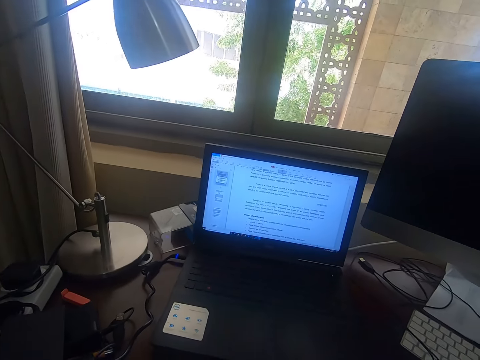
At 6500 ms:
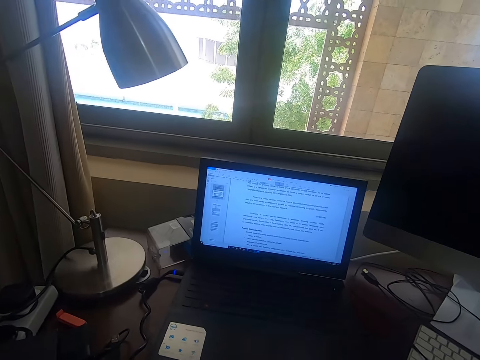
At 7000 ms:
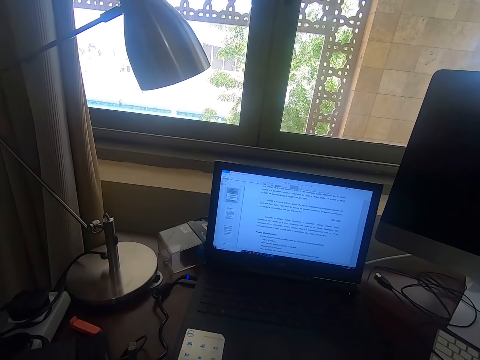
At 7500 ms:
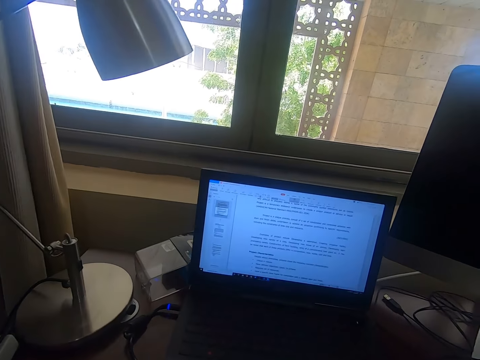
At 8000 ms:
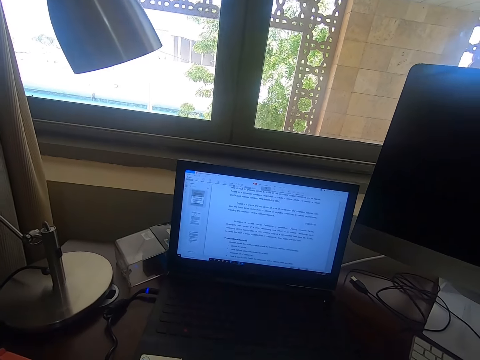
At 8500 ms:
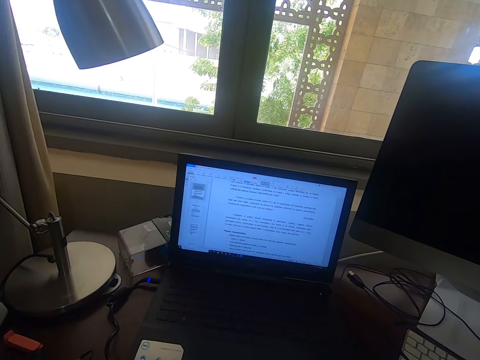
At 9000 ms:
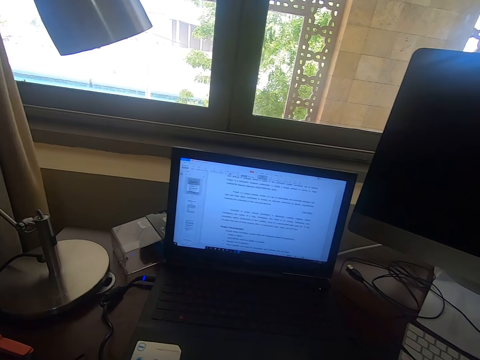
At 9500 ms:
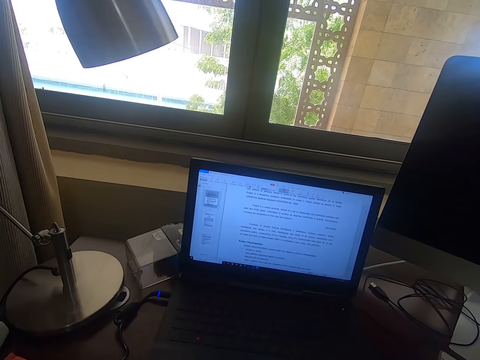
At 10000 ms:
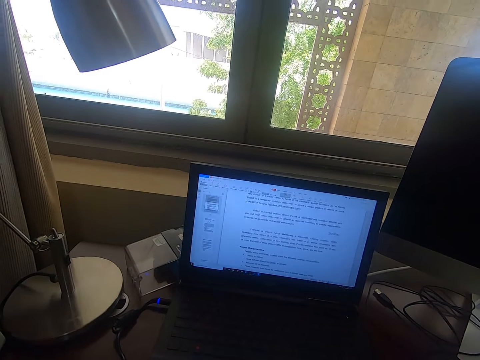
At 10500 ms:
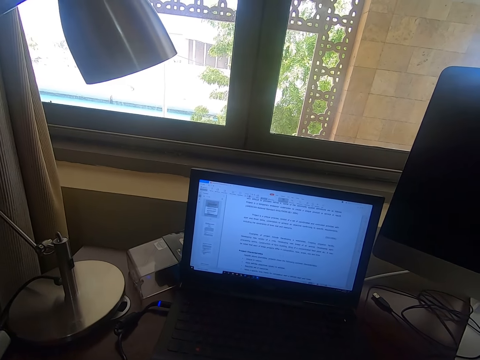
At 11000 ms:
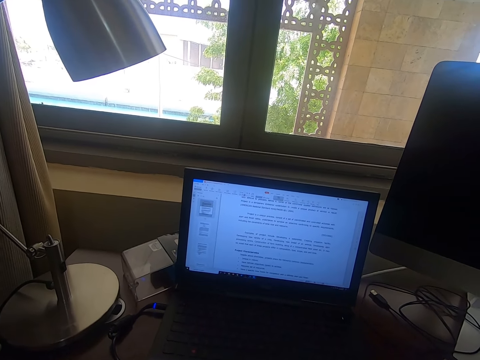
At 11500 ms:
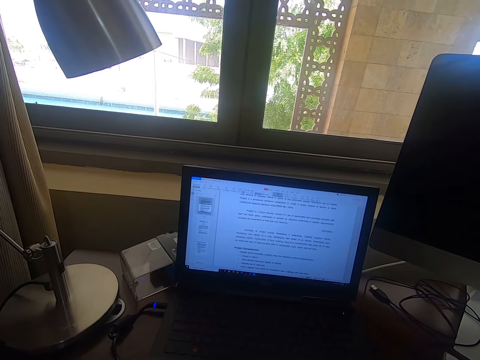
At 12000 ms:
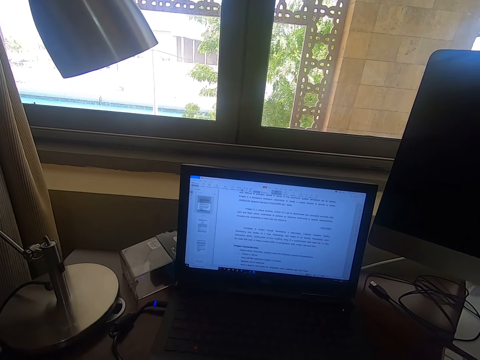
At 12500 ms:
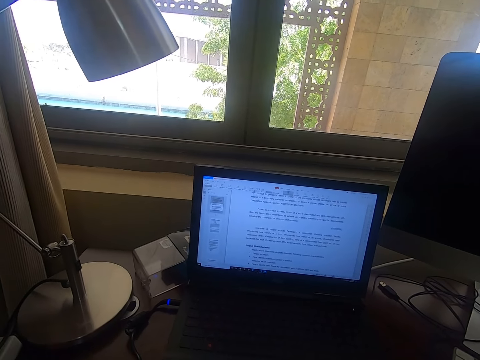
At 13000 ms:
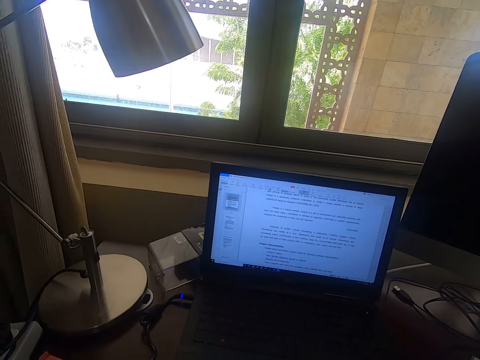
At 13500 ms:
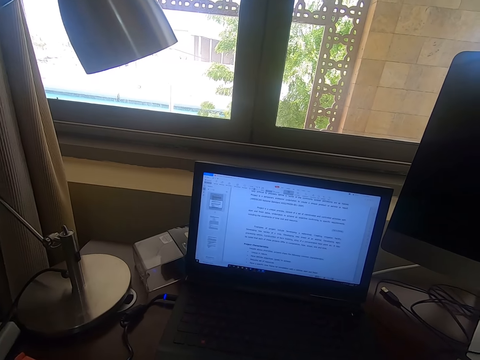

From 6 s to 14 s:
The camera wearer stares at the laptop.

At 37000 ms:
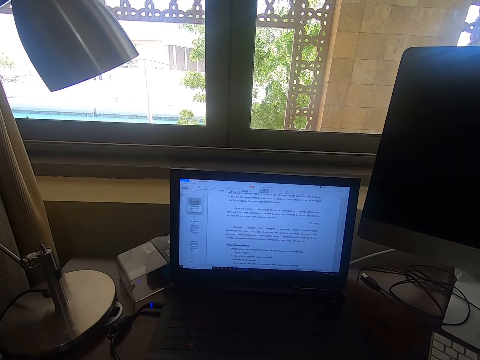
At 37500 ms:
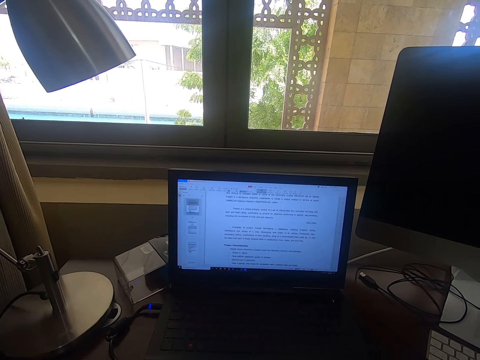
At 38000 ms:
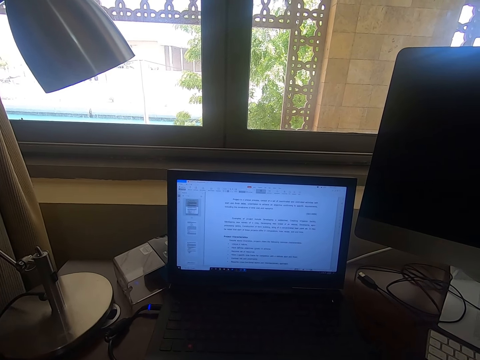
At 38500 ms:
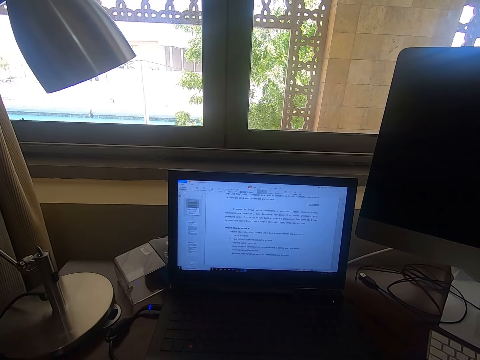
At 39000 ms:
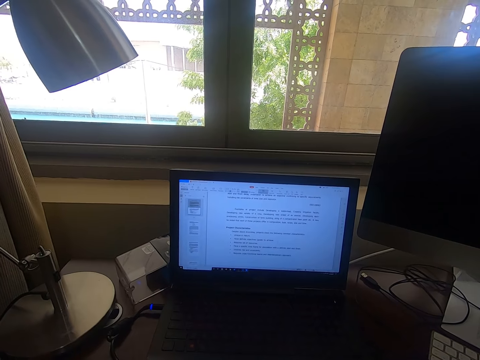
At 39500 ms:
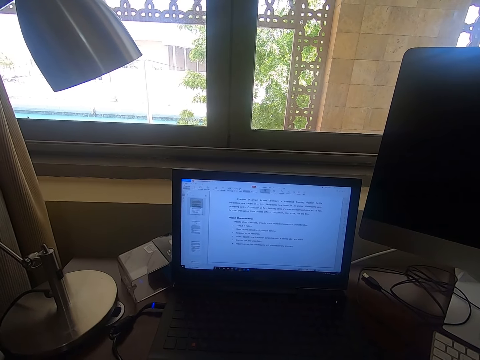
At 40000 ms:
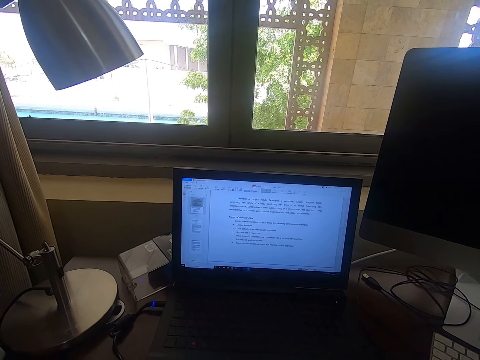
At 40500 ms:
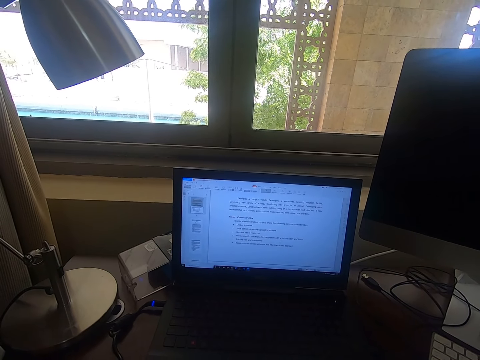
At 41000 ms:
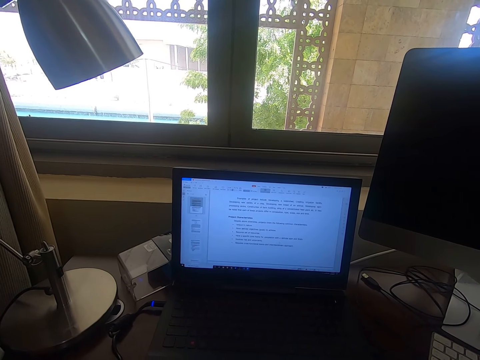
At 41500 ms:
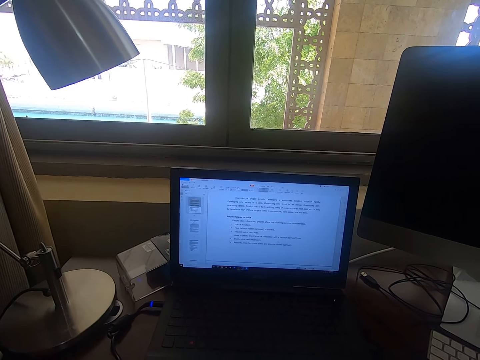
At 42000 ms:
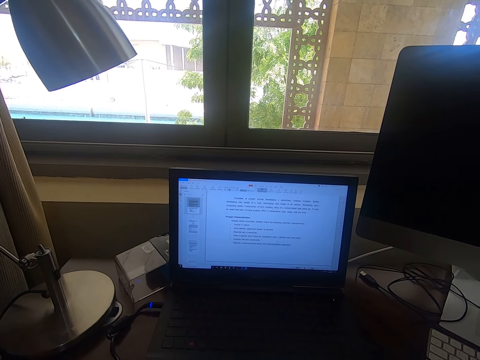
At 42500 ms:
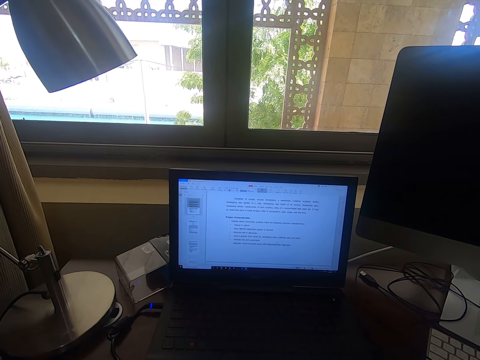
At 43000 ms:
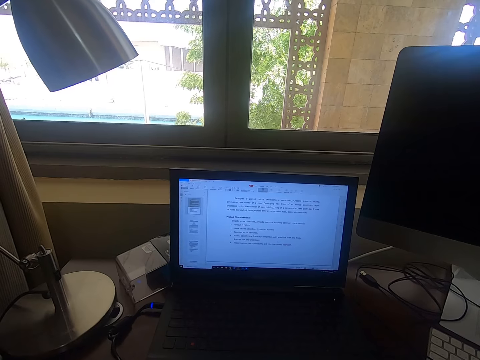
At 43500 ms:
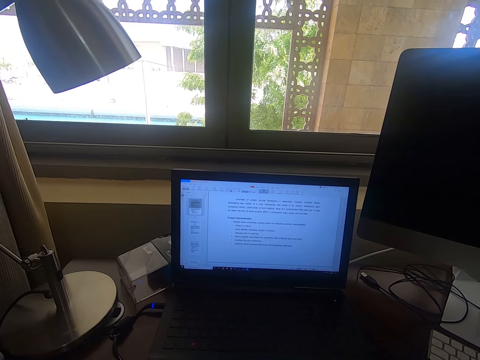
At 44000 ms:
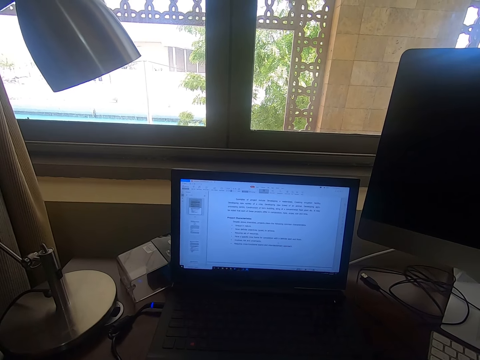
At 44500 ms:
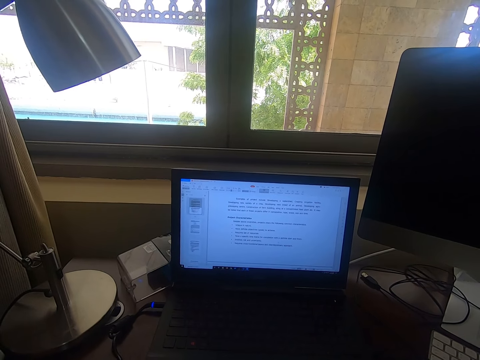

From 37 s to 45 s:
The camera wearer operates the laptop. They browse through the laptop.

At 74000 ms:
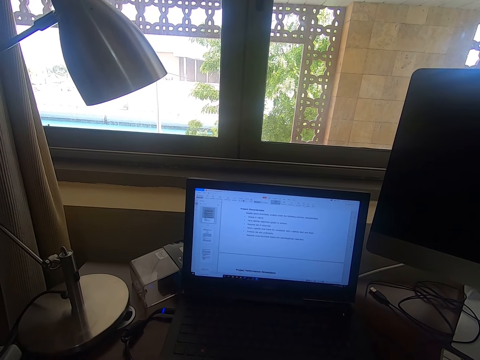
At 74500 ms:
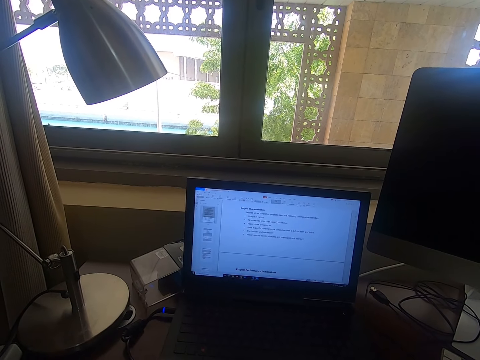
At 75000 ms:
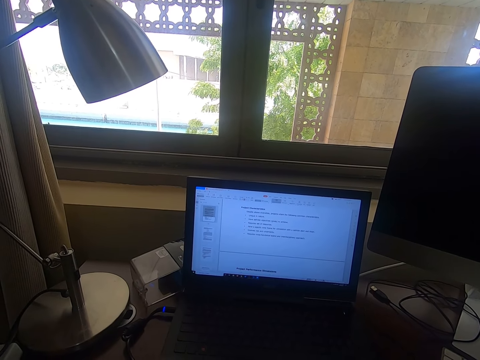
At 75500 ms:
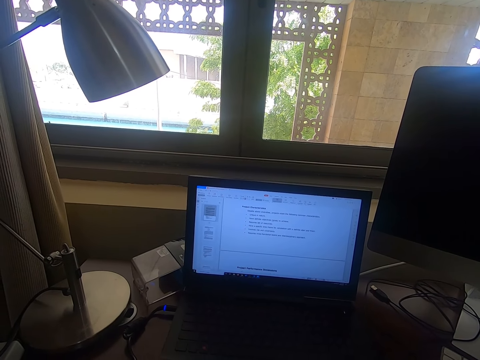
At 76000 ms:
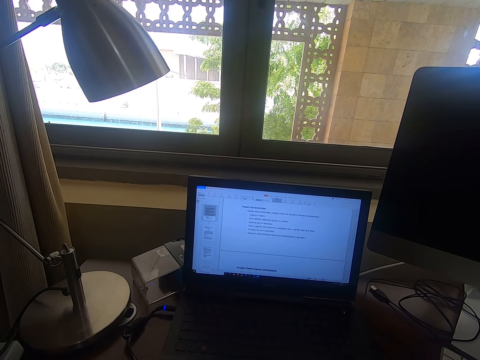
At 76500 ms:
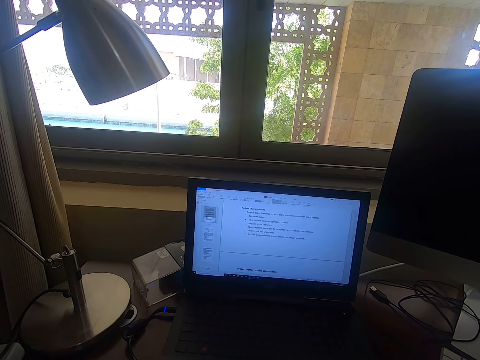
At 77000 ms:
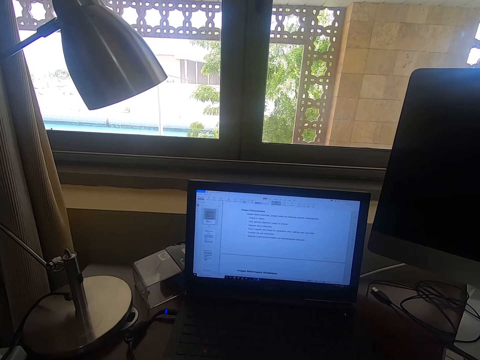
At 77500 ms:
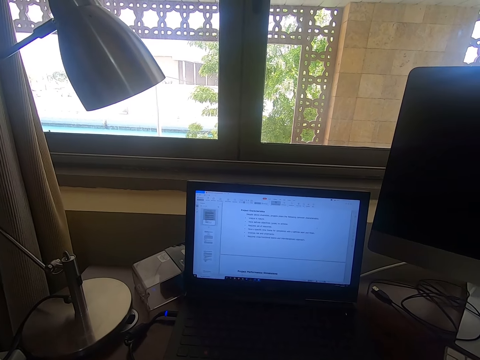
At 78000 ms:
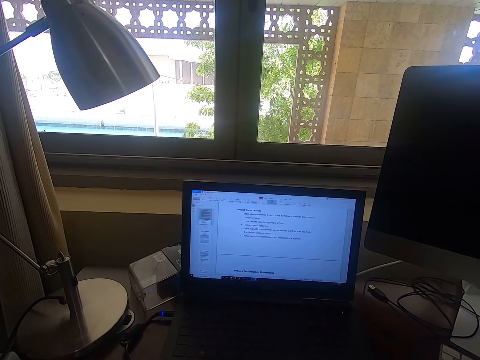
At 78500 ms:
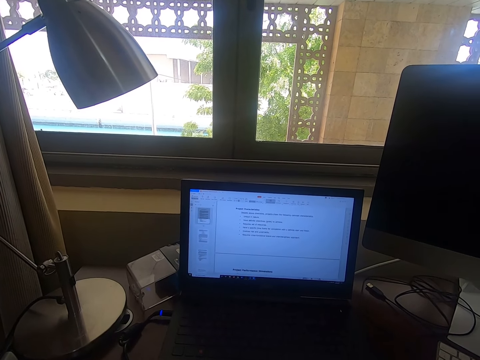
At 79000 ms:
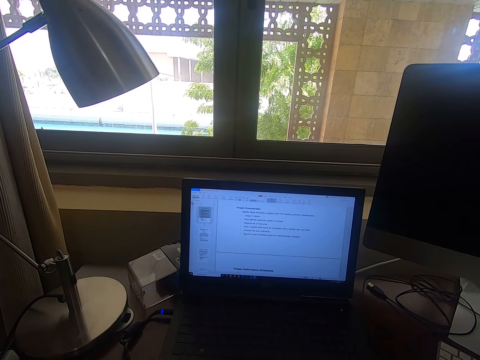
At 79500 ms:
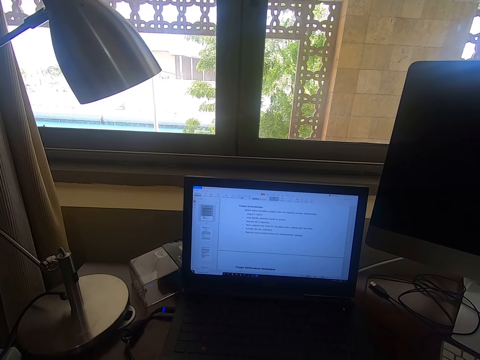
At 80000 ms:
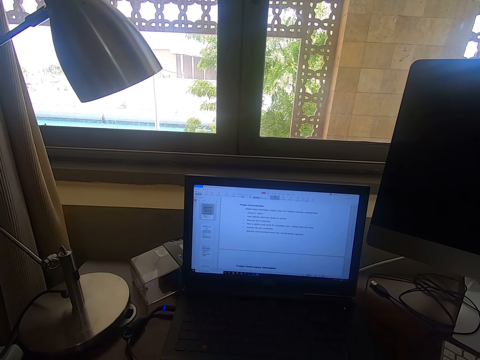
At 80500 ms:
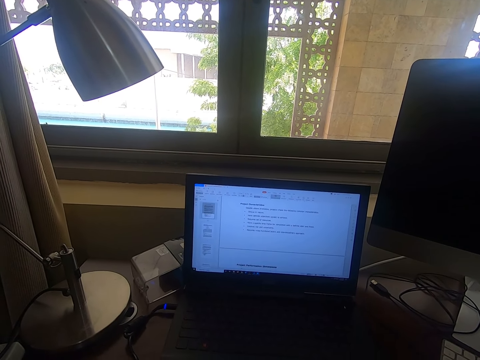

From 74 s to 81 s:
The camera wearer looks at the laptop.

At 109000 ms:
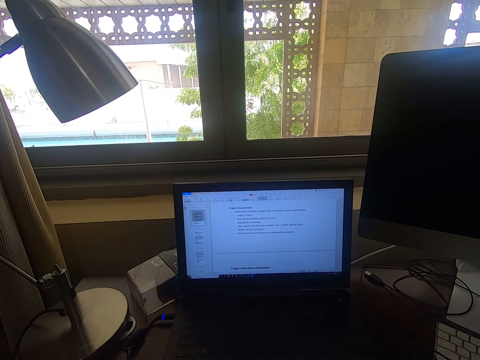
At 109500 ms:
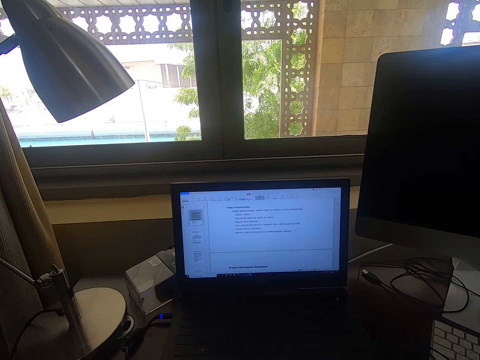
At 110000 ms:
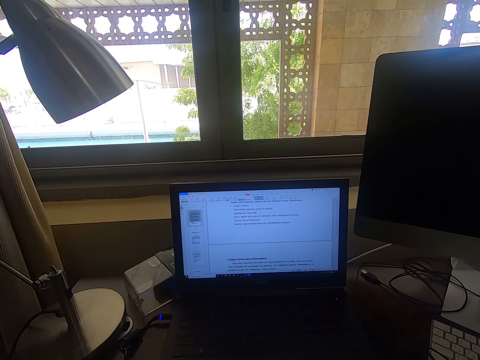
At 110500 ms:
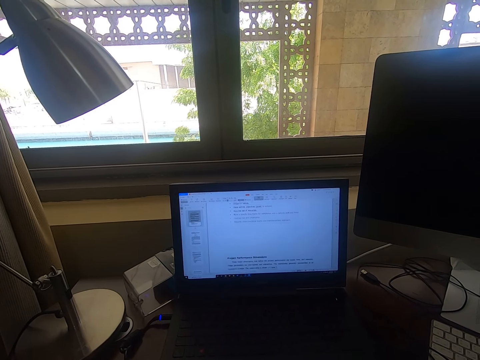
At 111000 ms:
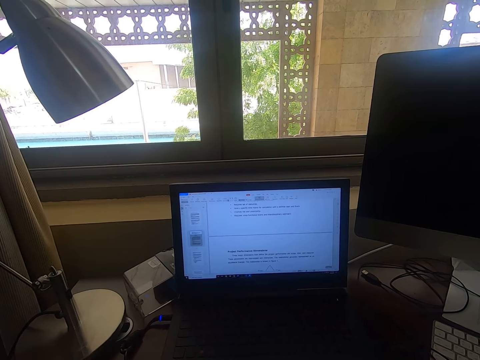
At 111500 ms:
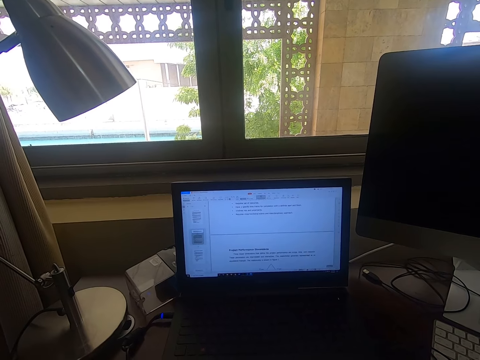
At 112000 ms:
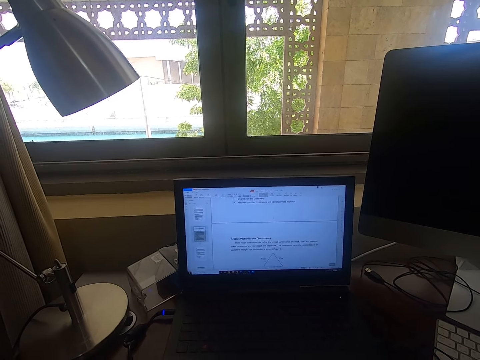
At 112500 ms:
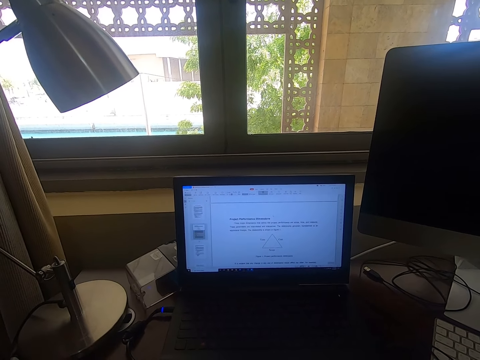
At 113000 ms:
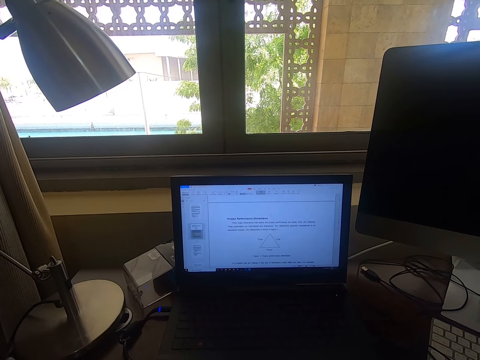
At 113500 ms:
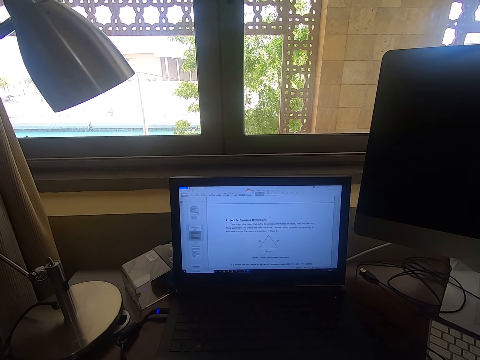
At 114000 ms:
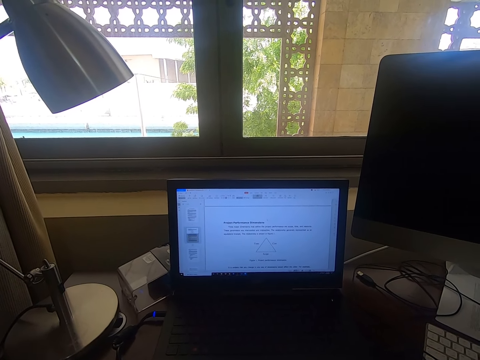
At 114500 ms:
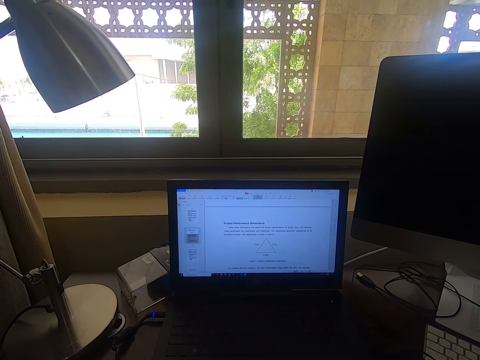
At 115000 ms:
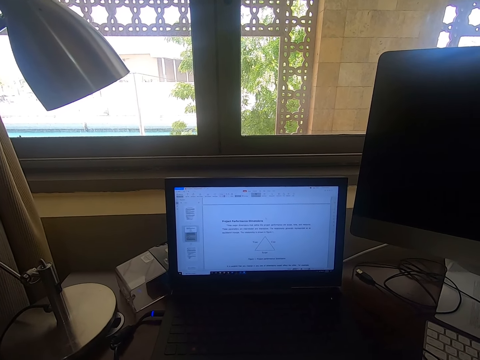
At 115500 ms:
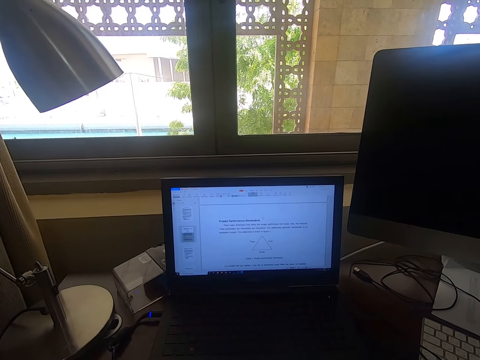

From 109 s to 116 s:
The camera wearer browses through the laptop.
